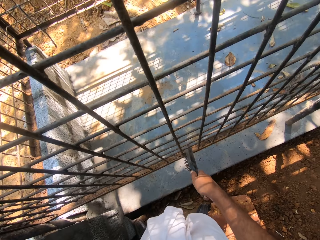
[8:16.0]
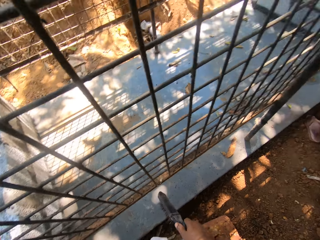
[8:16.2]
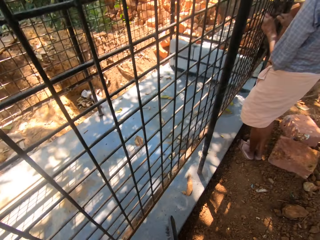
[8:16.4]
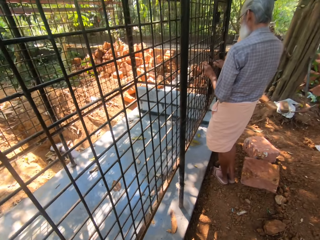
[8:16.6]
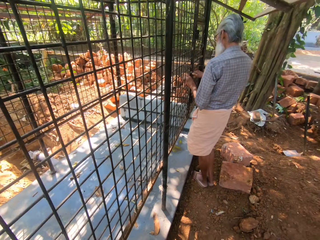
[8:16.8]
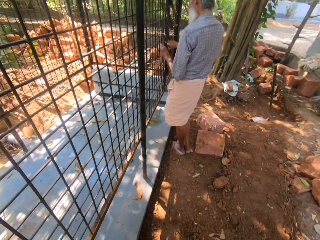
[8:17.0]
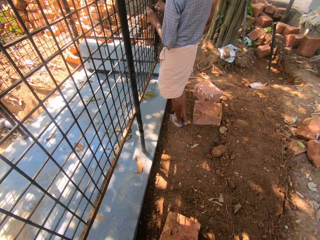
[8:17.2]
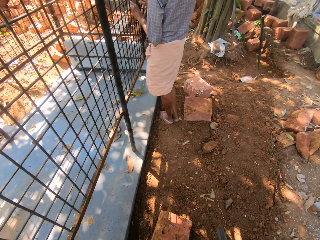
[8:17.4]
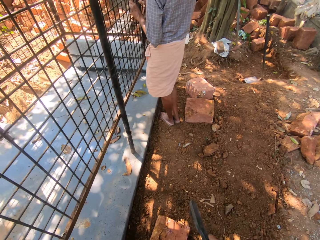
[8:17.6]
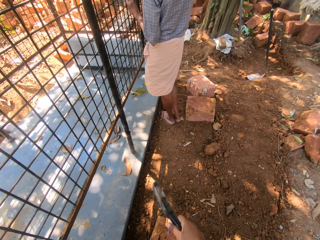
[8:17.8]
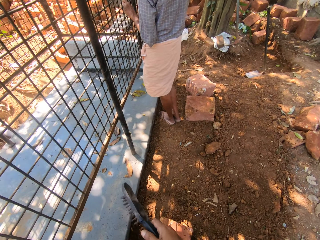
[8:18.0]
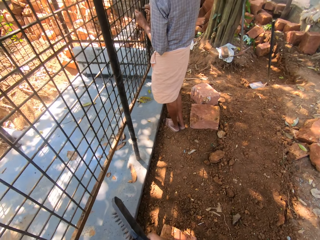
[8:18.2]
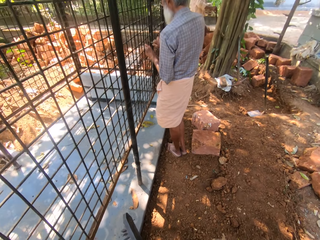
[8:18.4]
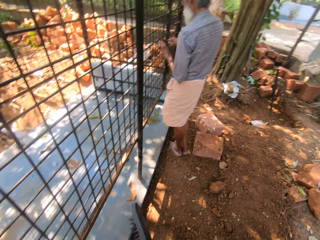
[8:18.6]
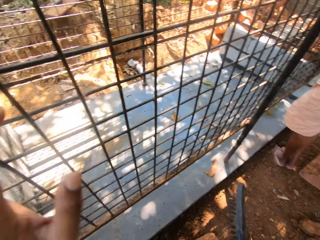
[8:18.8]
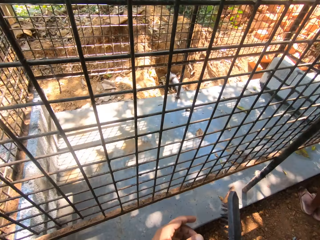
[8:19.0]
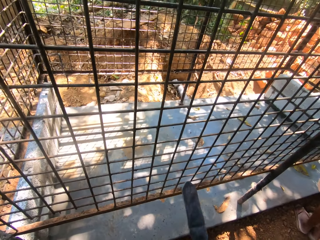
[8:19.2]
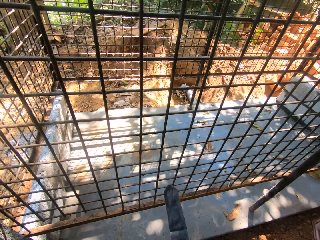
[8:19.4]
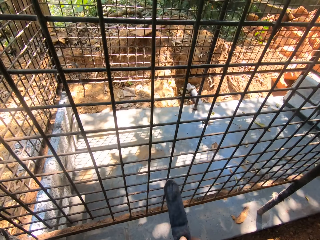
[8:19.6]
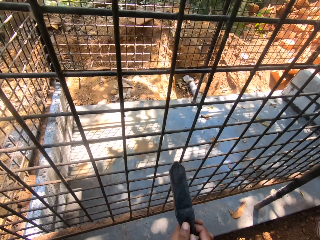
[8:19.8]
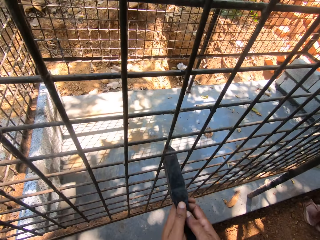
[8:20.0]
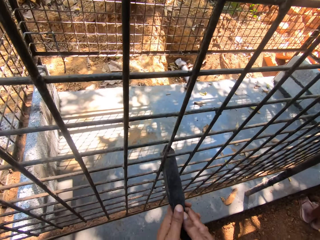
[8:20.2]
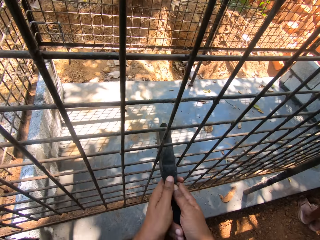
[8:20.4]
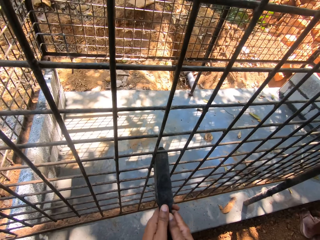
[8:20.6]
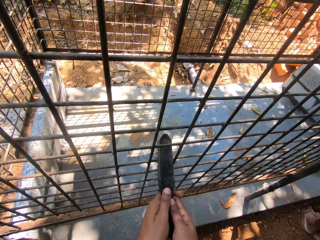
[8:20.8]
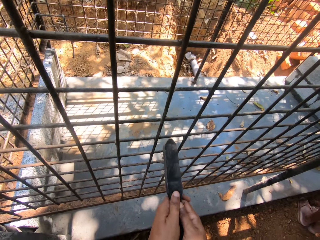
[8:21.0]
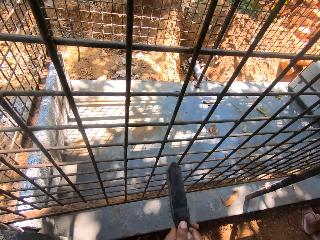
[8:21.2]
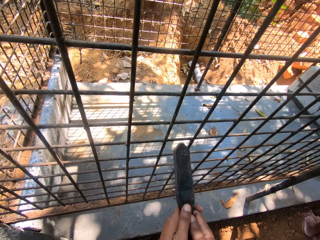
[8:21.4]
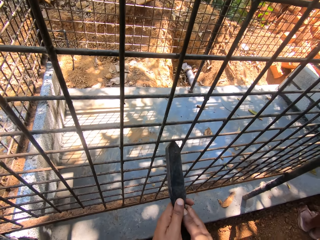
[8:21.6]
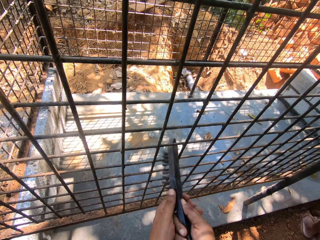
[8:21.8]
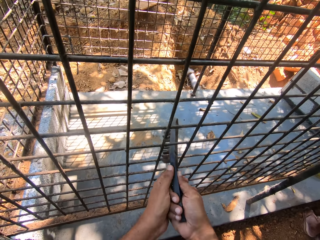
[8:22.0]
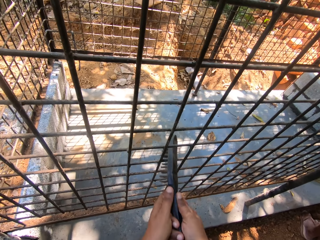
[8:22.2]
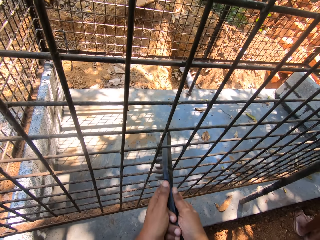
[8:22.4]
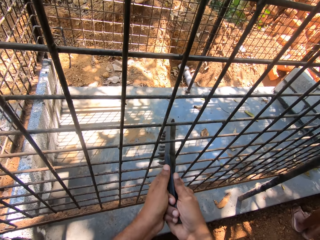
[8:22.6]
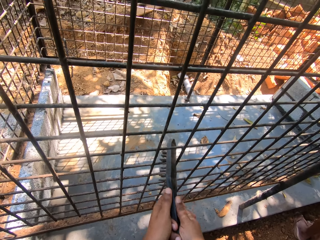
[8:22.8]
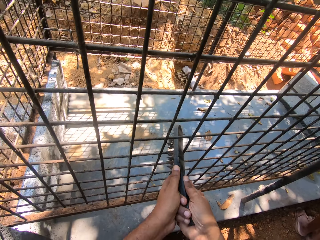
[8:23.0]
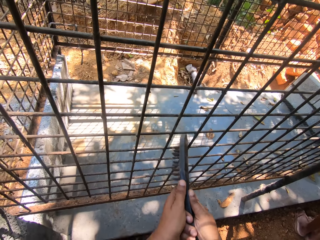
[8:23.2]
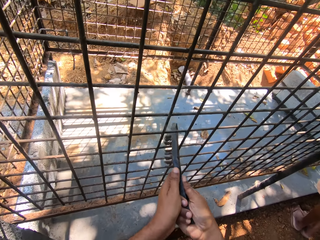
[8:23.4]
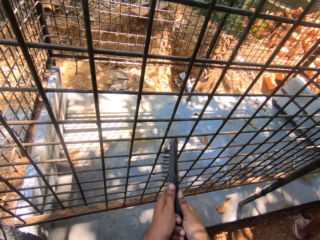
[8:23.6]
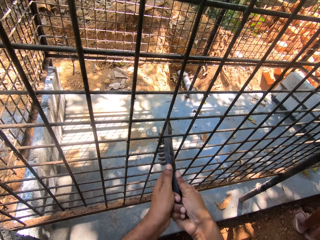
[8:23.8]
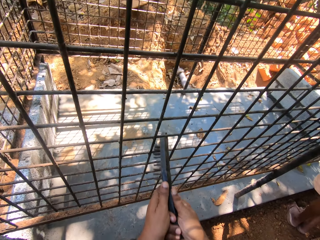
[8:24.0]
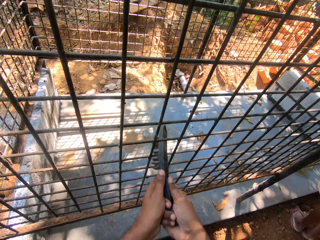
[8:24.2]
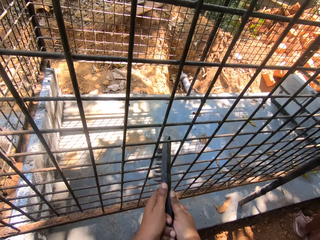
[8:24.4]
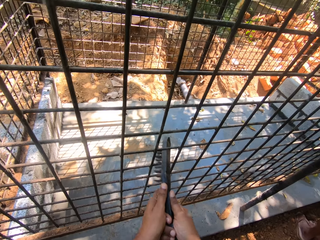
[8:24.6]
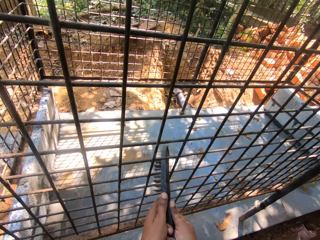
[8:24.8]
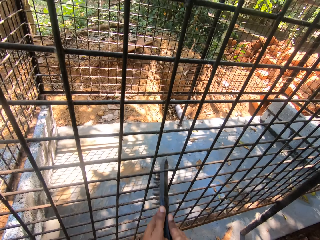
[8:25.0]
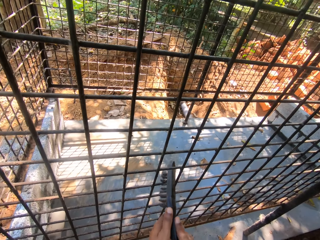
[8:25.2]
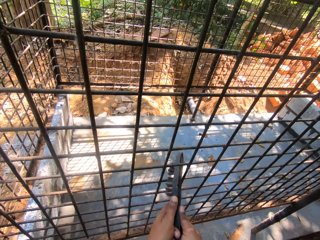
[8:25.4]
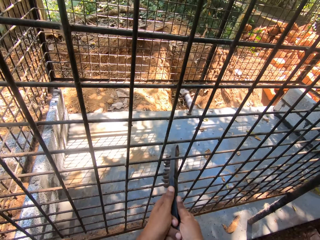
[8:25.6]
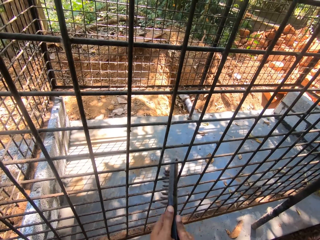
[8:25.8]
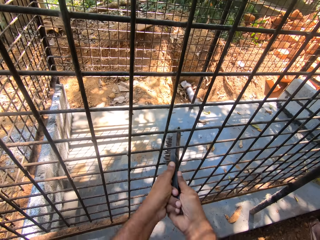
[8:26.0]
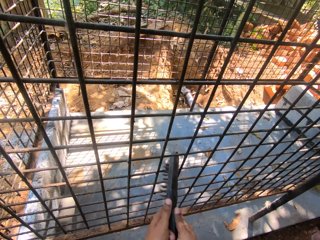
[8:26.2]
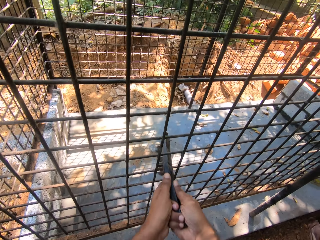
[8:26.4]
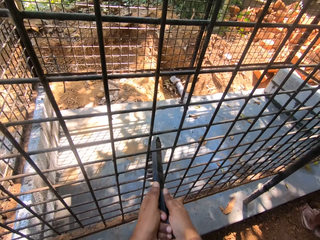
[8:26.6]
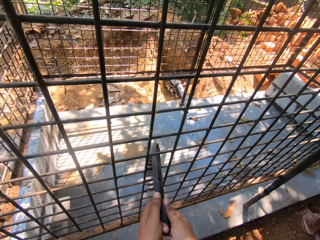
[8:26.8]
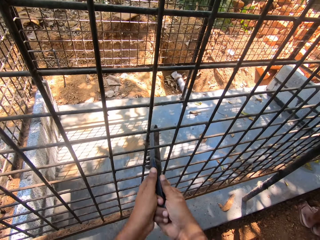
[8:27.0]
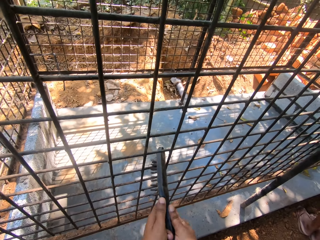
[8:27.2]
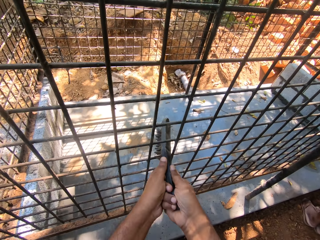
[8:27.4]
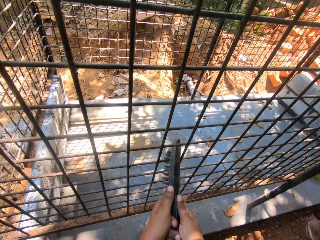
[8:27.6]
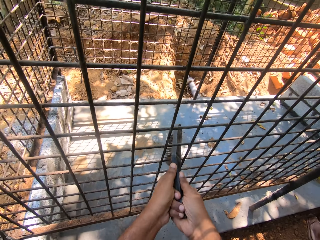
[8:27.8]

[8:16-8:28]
The camera wearer looks around. They scrub the wire mesh with a brush.

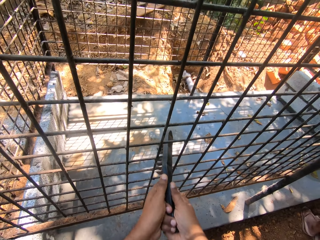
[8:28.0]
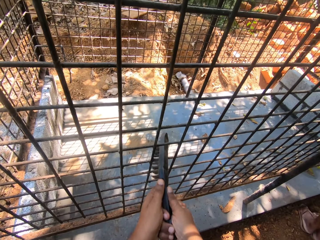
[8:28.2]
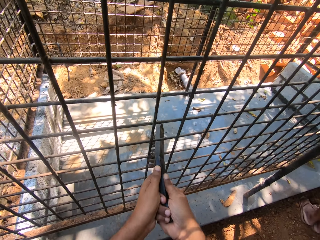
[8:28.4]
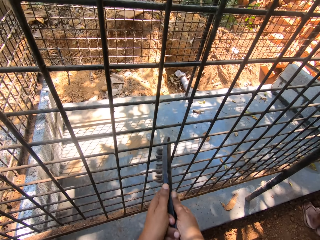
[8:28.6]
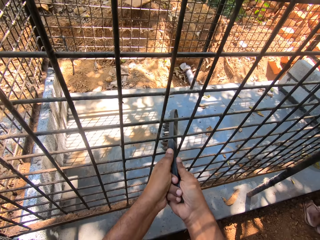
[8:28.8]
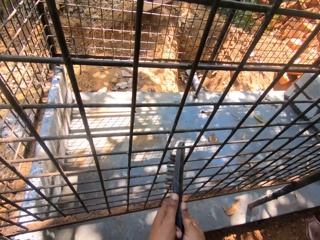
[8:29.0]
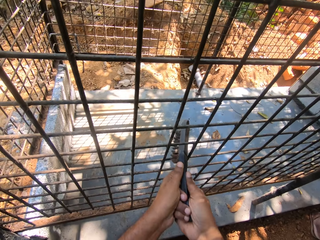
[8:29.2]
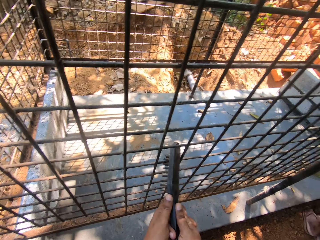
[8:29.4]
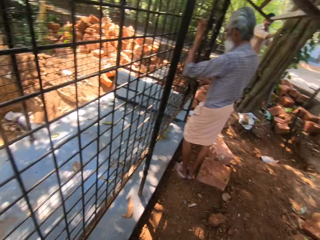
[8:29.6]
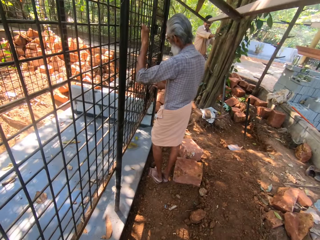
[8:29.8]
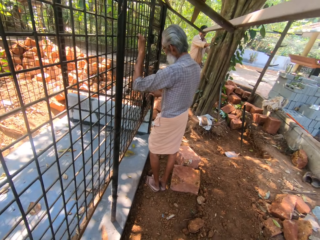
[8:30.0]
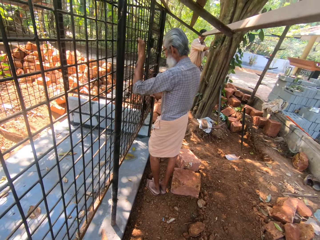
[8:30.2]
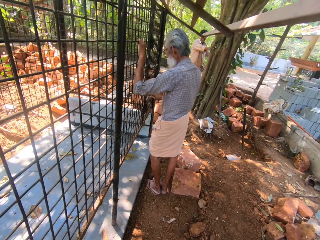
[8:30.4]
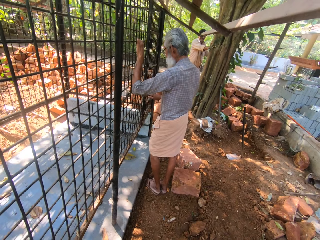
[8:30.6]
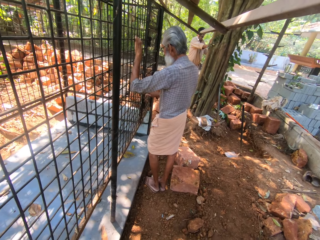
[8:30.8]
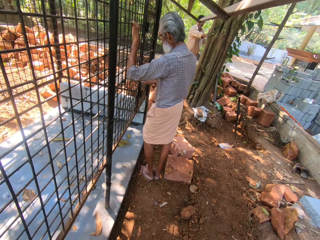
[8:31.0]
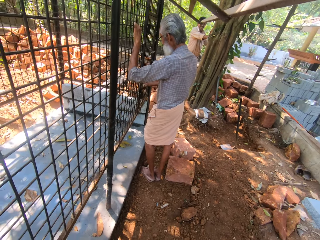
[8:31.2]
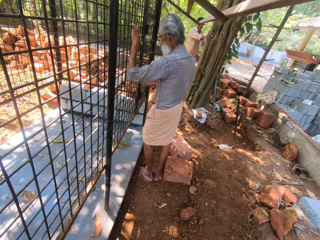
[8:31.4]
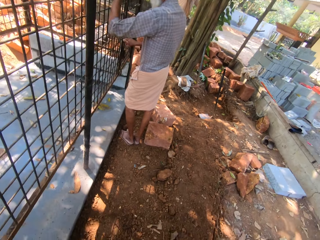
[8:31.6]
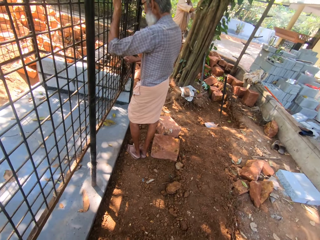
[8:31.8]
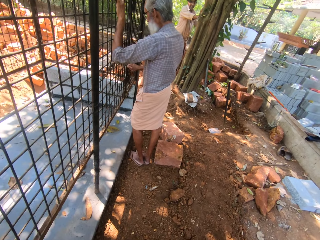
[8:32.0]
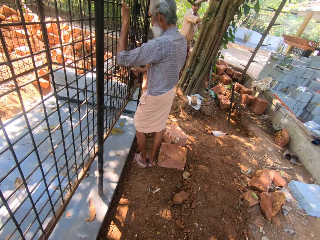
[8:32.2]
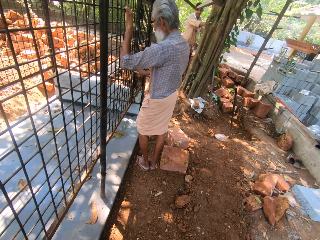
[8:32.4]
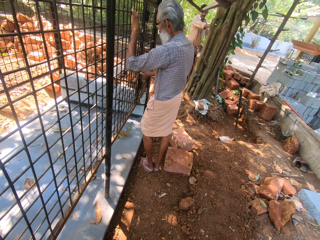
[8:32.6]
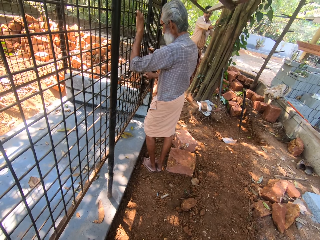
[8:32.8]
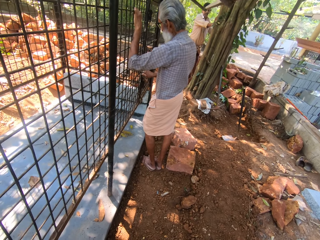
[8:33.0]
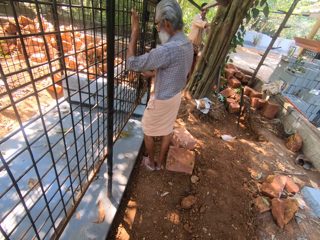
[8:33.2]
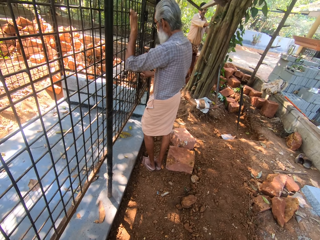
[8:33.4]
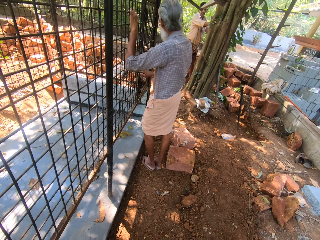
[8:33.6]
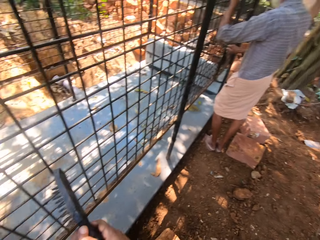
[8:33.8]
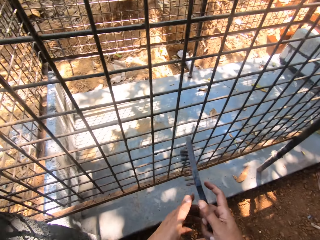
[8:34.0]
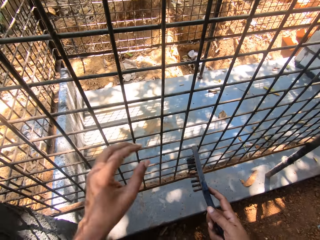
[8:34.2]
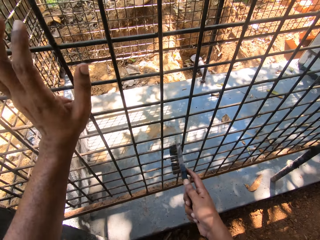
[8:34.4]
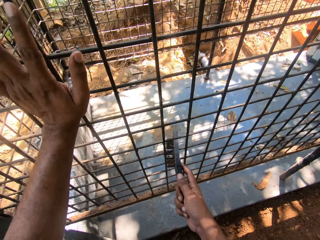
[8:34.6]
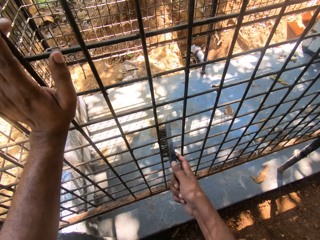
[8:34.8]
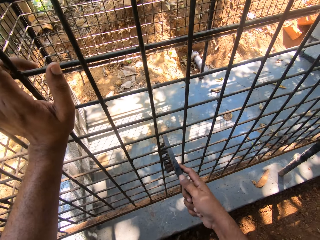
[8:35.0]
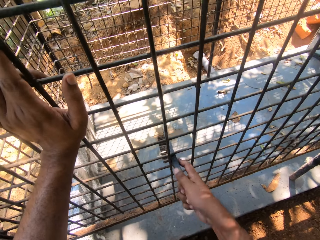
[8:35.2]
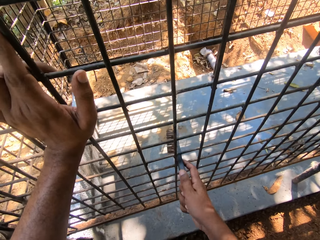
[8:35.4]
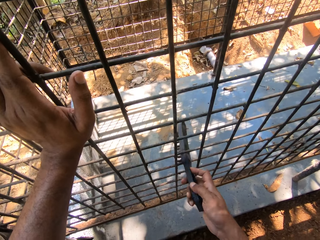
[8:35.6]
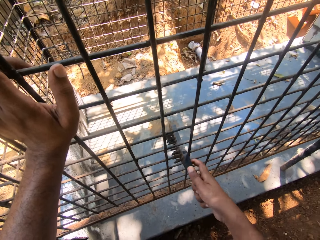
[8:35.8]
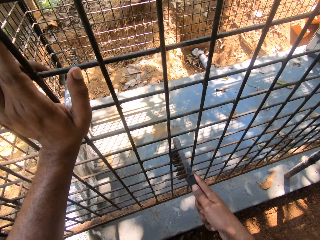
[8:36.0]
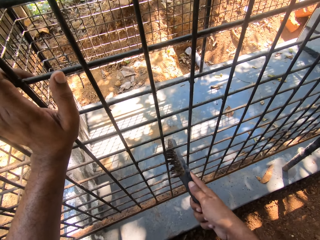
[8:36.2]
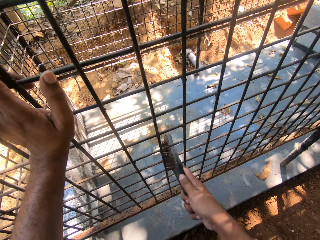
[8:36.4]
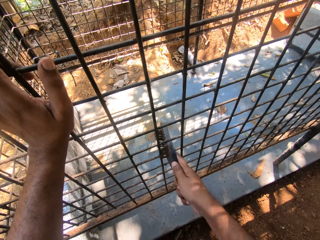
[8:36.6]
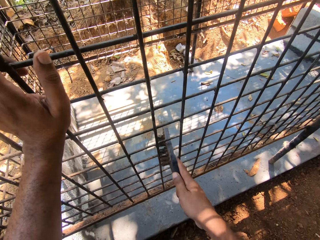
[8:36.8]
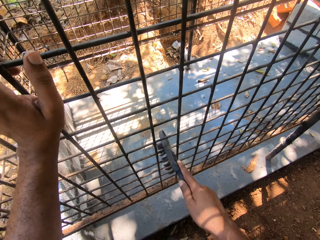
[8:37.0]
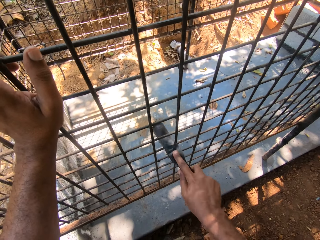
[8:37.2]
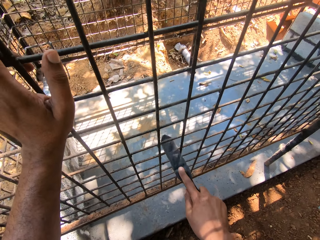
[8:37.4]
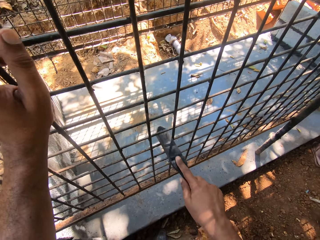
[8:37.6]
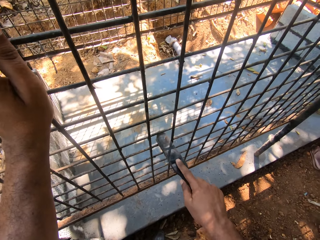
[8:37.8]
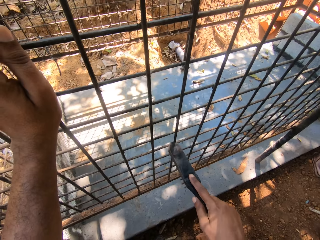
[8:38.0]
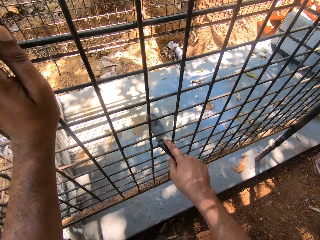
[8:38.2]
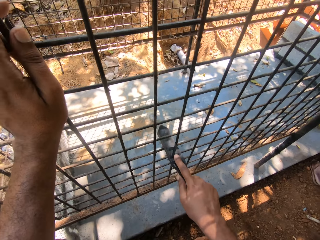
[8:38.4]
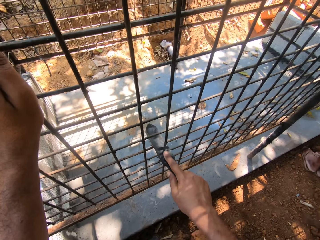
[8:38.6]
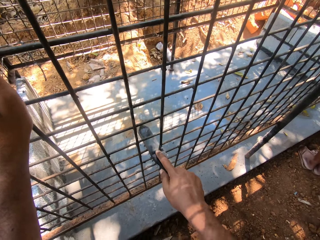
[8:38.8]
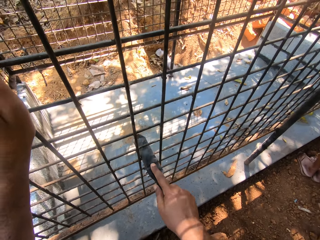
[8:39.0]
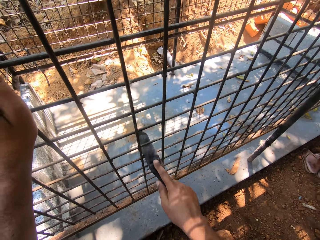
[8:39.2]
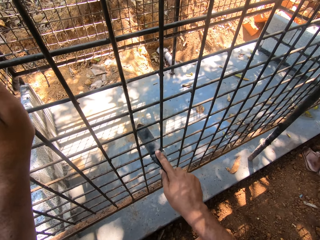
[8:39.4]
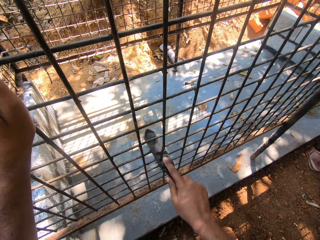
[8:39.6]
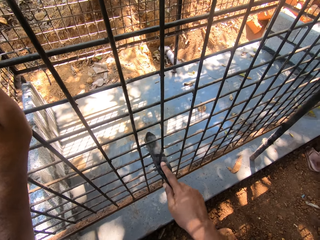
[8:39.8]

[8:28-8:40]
The camera wearer interacts with a man. They scrub the wire mesh with a brush.
